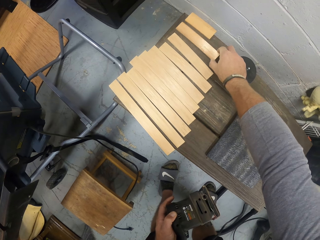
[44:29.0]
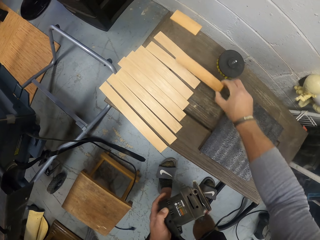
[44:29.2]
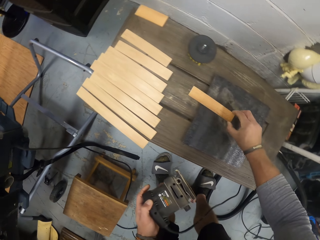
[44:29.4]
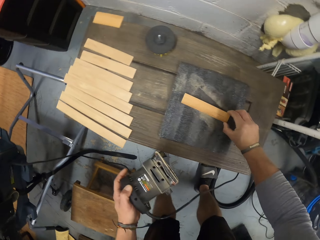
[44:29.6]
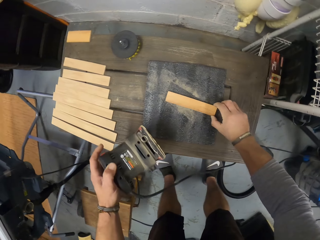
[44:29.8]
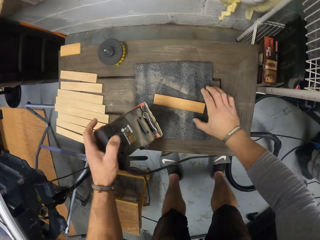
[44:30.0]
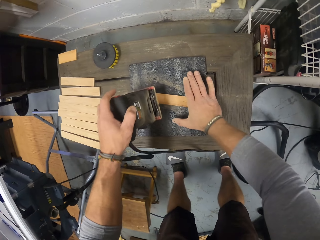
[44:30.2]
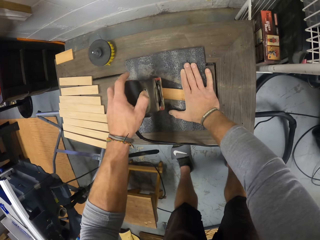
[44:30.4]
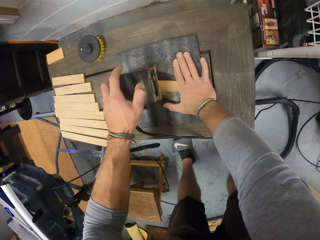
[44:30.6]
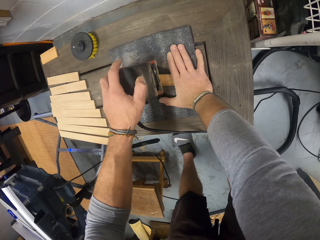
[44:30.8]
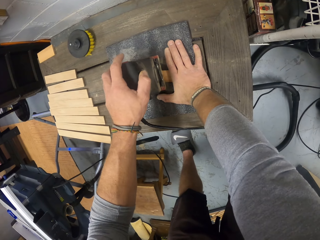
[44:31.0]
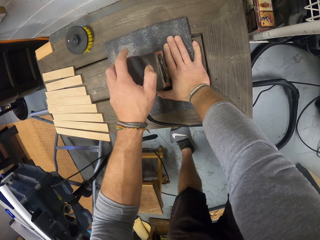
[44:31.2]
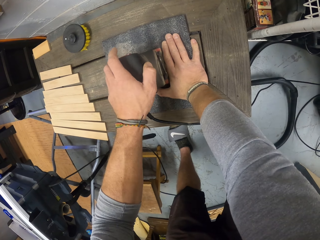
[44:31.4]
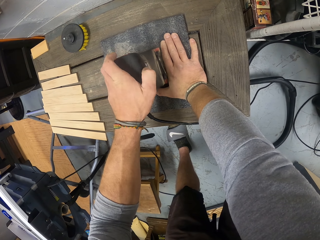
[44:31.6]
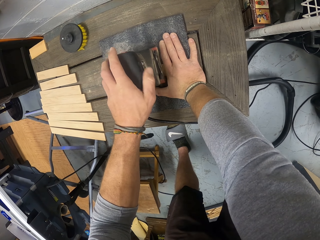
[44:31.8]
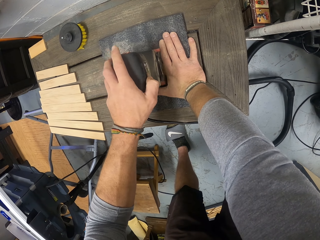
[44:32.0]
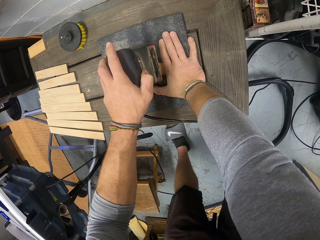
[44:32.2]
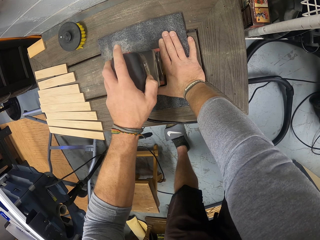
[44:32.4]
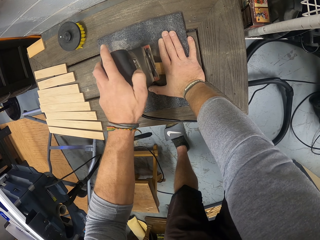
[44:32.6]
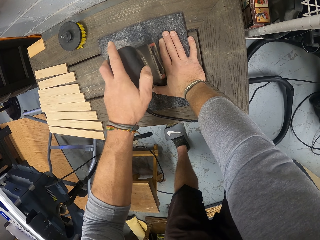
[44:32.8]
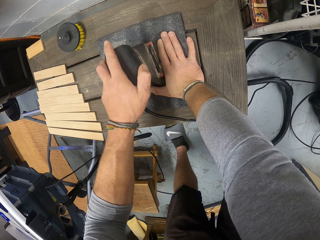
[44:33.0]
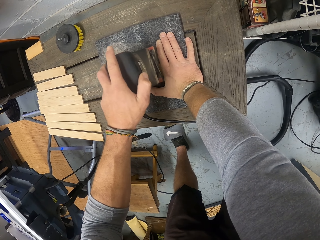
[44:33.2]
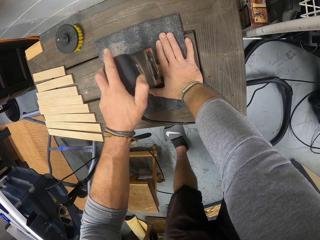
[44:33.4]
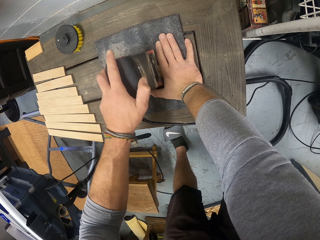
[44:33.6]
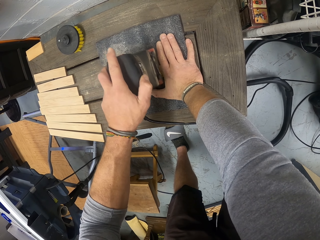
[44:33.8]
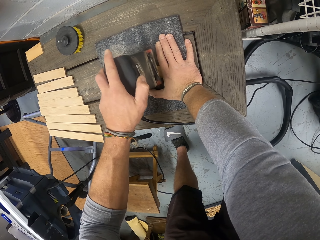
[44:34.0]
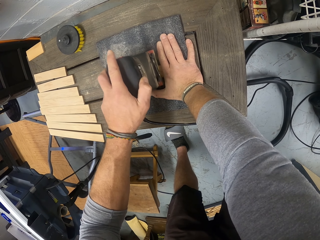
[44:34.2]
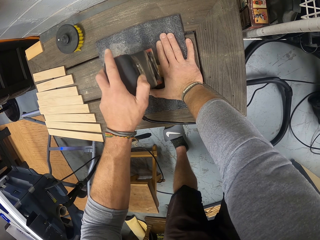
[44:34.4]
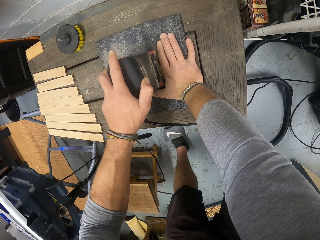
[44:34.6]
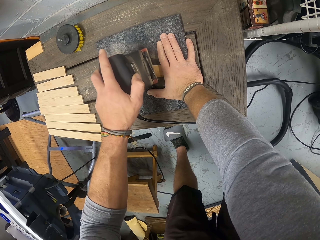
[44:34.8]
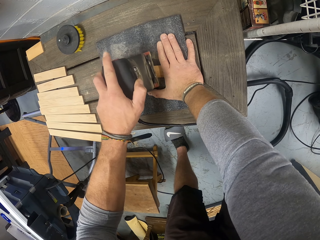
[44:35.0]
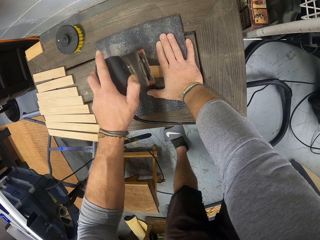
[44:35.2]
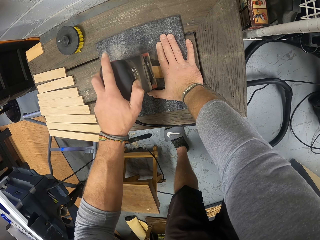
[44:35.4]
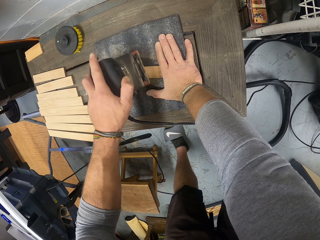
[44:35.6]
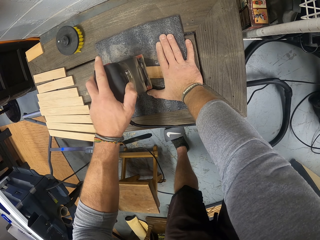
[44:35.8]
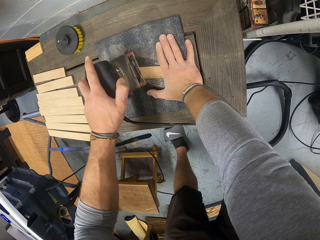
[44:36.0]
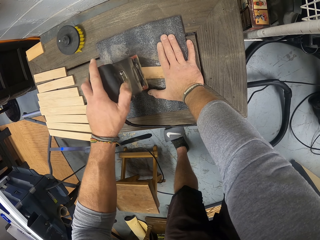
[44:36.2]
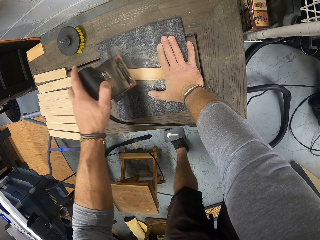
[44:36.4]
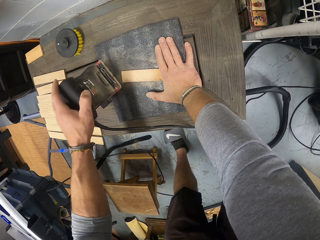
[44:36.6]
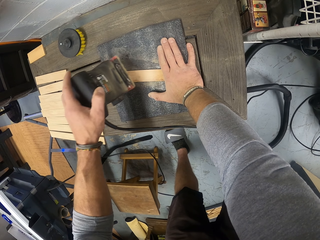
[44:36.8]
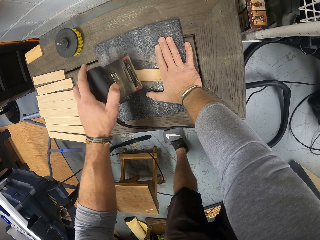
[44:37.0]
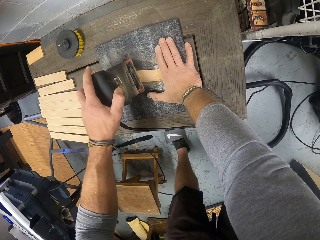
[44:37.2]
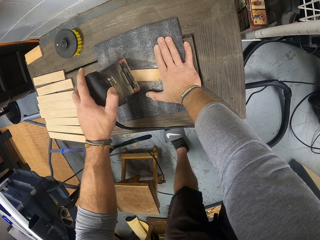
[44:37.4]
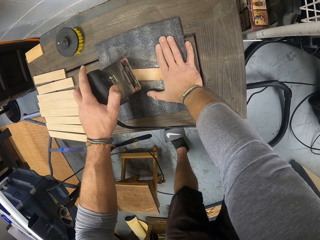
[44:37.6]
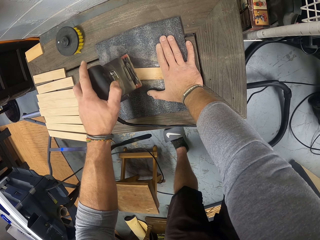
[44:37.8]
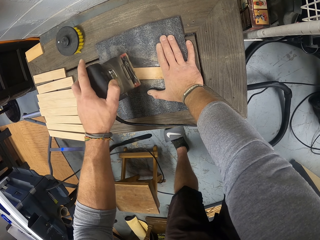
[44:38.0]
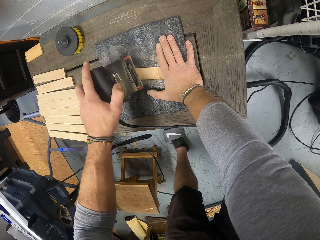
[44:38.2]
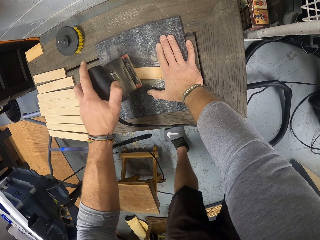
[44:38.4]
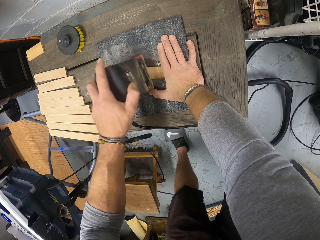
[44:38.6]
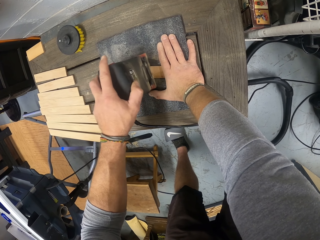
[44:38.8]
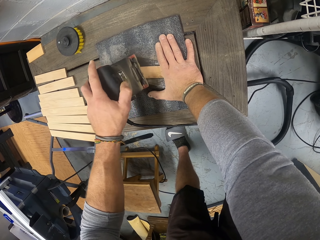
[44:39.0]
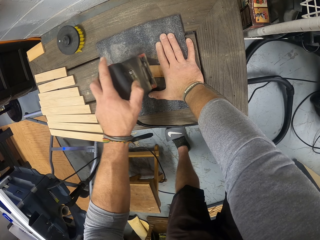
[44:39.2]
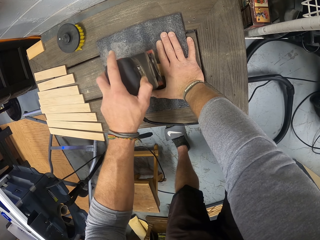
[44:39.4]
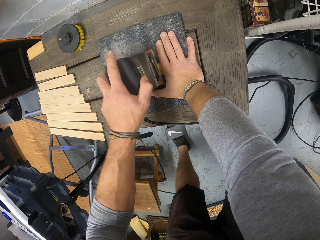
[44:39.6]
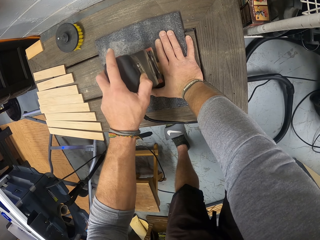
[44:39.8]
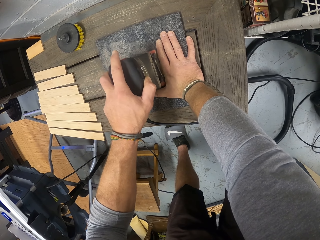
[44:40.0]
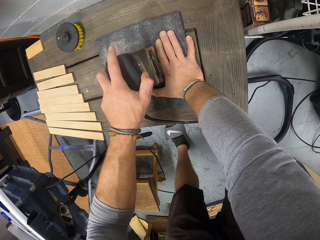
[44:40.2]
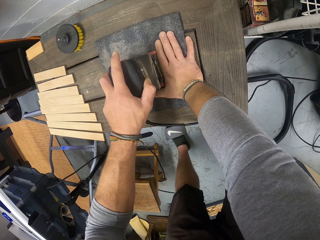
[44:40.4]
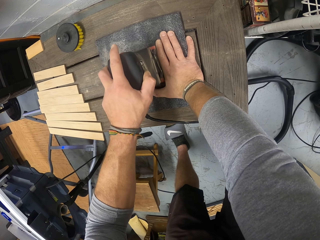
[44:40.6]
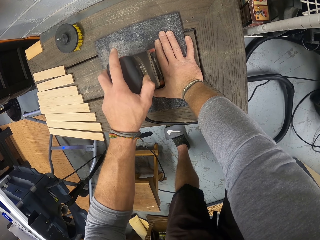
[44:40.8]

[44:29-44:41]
The camera wearer picks up another piece of wood from the workbench with his right hand. He sets the wood on the sandpaper on the workbench with his right hand. He smoothens the wood with the sander in his left hand.

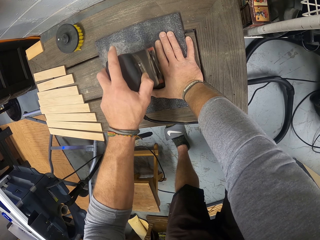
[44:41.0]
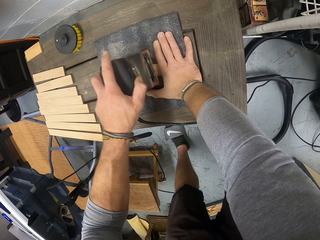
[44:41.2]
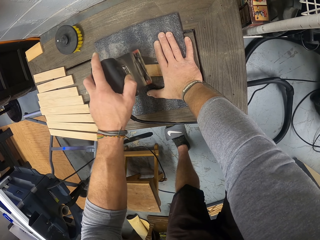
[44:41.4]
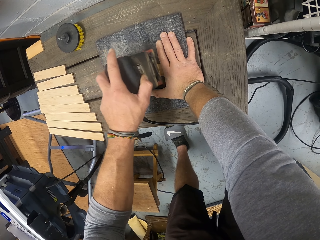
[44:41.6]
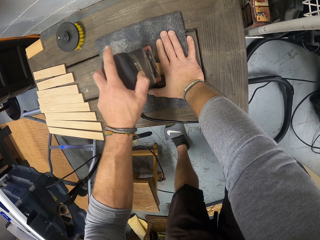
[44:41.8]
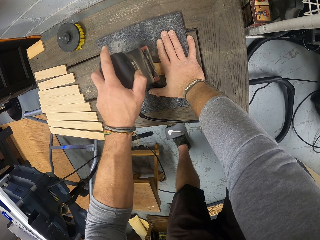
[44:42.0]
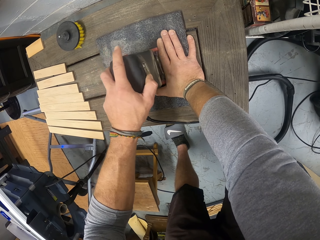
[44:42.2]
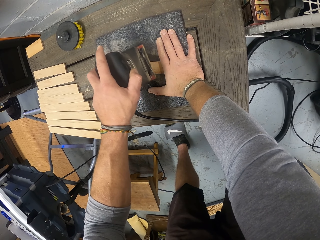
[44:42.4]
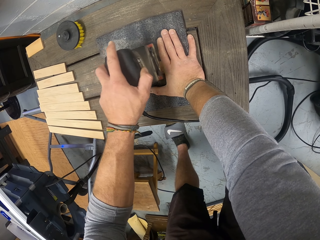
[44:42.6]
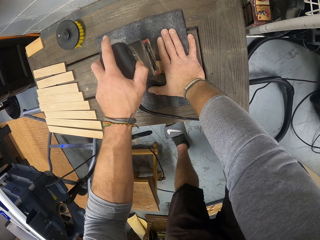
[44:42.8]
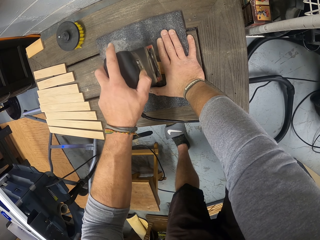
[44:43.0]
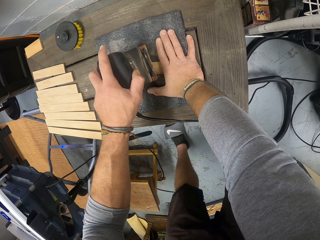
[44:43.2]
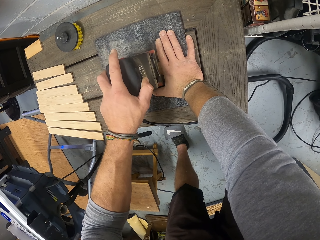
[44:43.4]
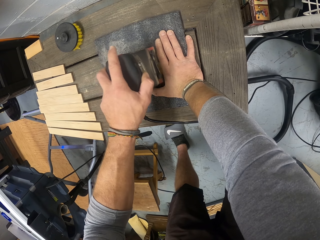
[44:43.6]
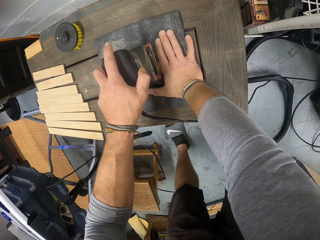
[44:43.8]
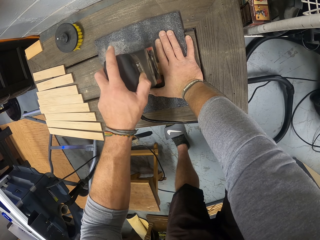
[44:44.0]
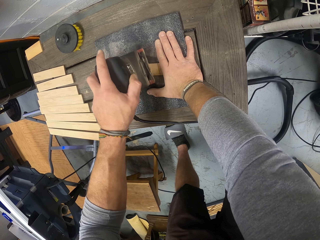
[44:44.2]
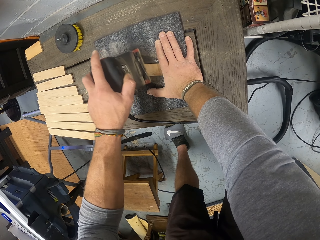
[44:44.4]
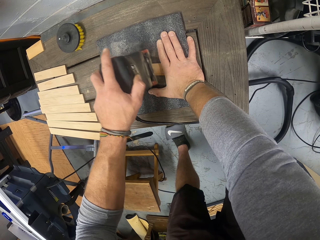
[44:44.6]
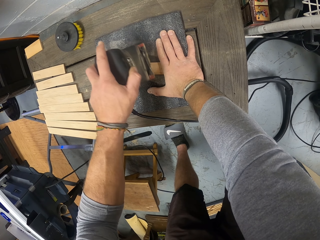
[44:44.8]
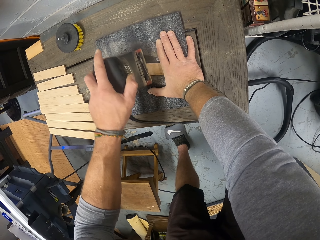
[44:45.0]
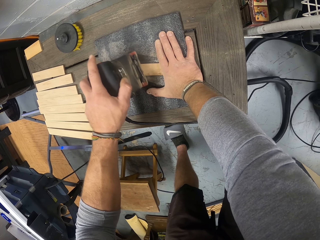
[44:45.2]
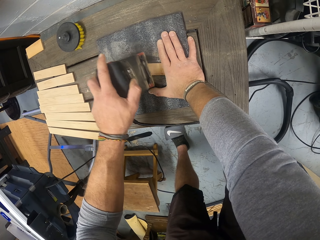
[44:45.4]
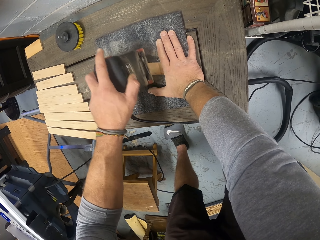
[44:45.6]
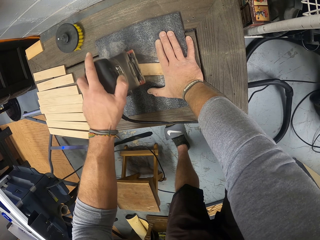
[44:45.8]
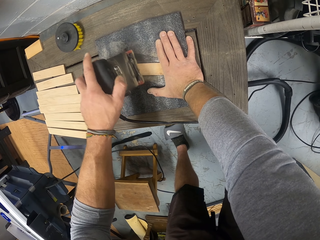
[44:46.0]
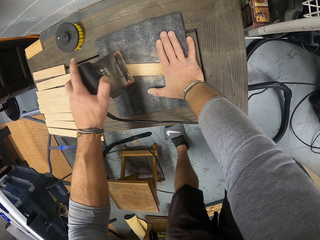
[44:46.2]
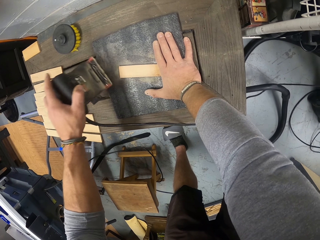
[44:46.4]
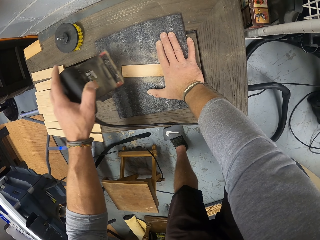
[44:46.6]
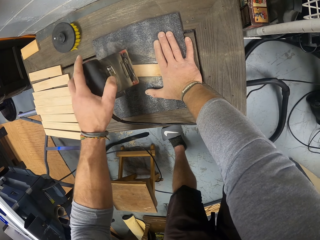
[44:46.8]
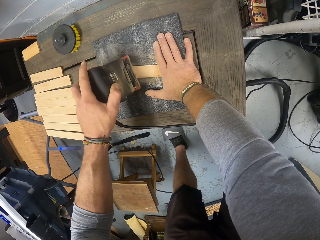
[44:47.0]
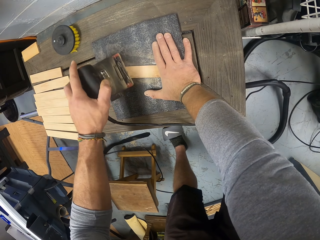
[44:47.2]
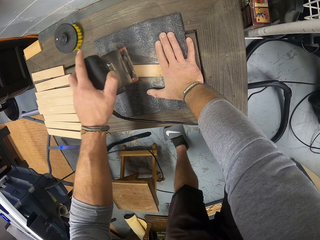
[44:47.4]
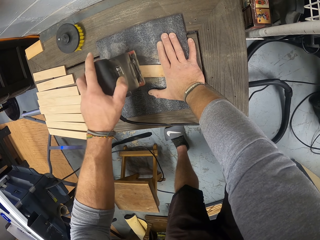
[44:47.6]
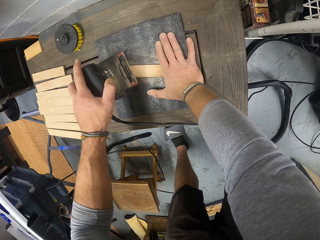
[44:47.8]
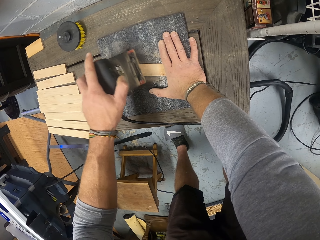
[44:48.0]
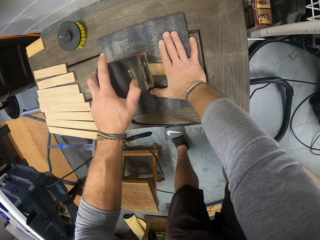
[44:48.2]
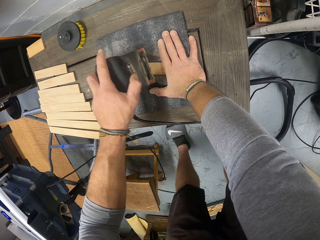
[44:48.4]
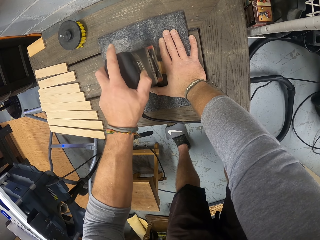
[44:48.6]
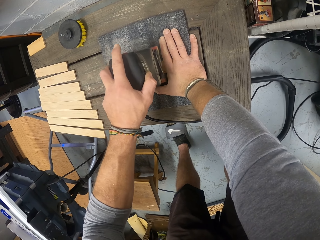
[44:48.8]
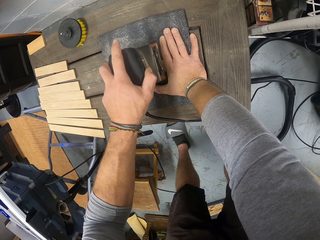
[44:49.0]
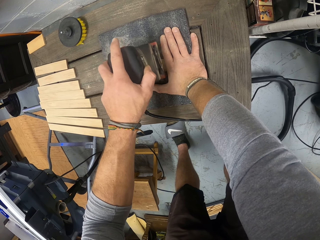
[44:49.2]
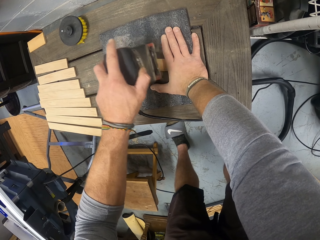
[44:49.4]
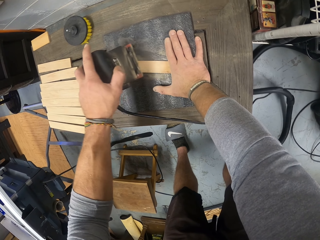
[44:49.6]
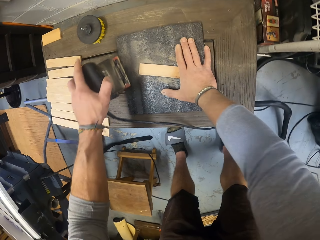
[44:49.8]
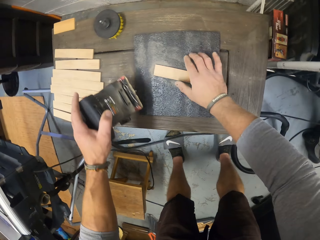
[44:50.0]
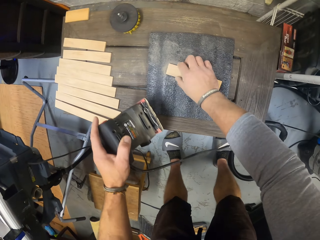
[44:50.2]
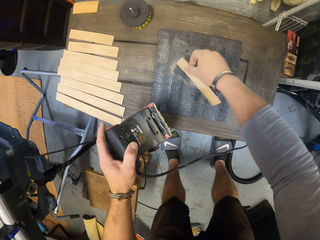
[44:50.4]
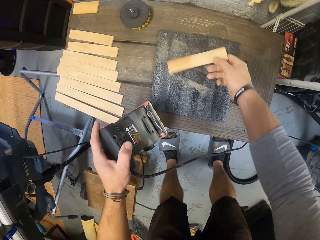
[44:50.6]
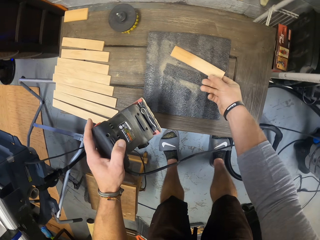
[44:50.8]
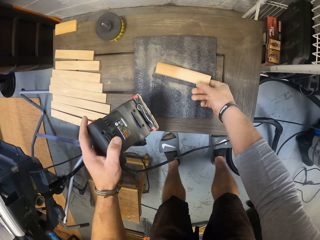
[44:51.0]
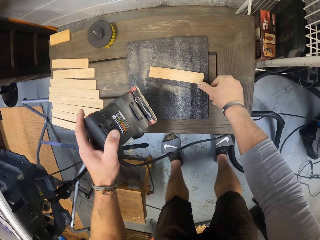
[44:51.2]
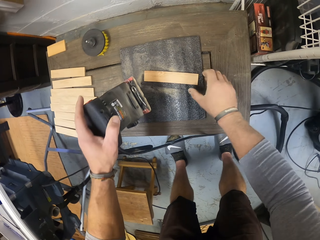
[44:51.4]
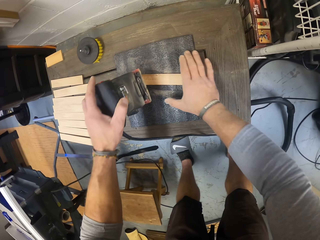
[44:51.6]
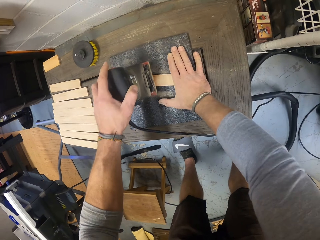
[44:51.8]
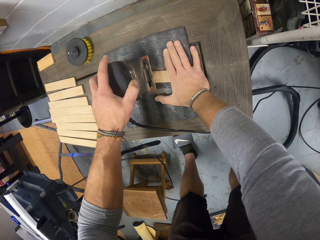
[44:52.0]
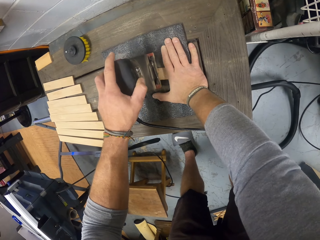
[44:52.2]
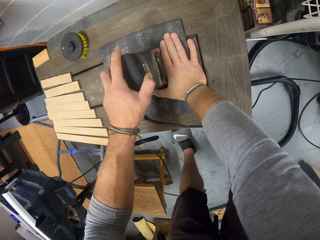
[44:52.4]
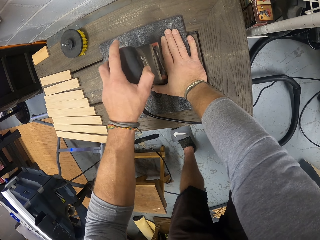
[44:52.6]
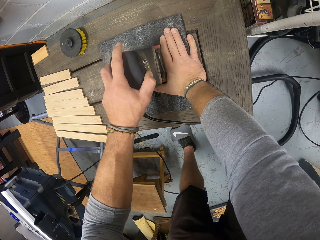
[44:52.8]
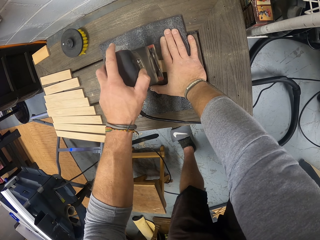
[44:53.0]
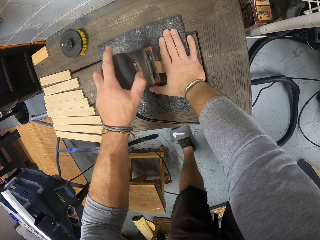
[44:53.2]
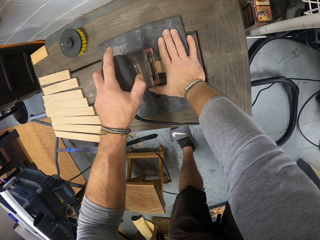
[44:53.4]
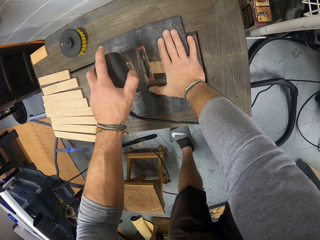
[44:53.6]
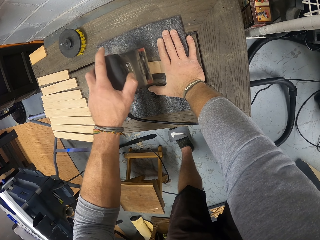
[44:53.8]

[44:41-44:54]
The camera wearer turns the wood with his right hand. He smoothens the wood with the sander in his left hand.
